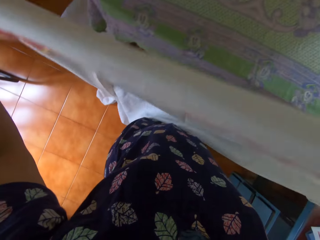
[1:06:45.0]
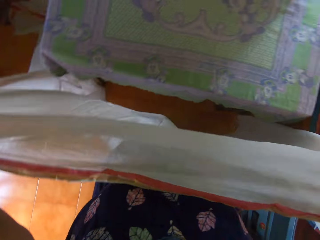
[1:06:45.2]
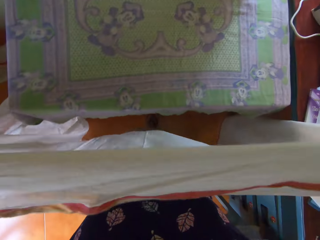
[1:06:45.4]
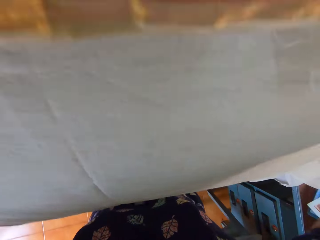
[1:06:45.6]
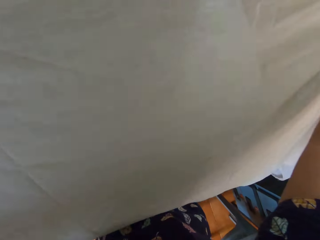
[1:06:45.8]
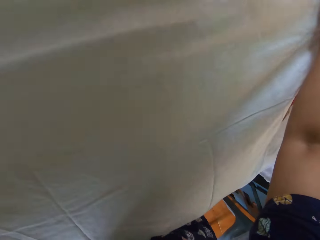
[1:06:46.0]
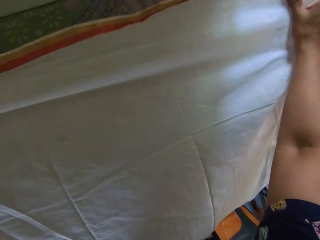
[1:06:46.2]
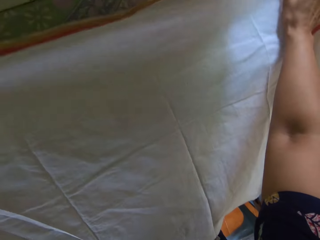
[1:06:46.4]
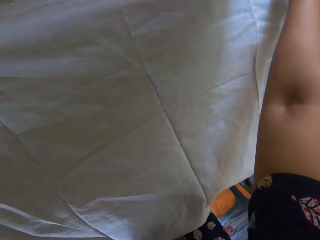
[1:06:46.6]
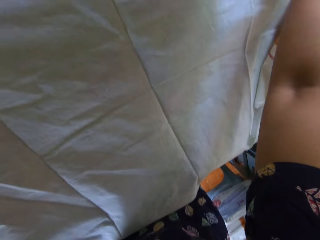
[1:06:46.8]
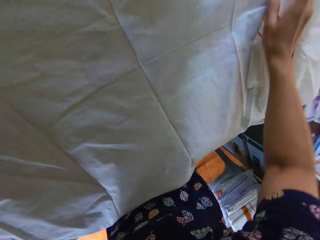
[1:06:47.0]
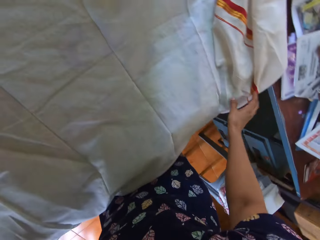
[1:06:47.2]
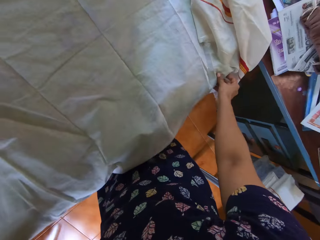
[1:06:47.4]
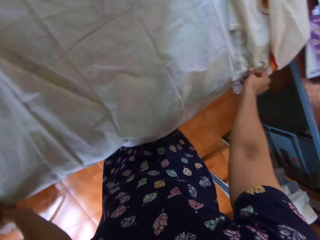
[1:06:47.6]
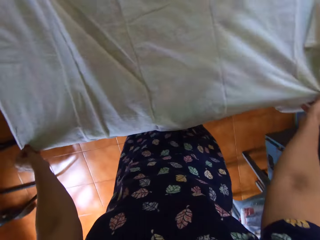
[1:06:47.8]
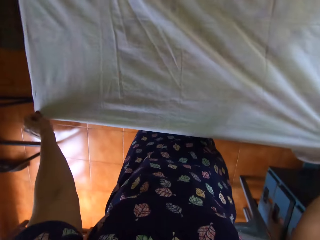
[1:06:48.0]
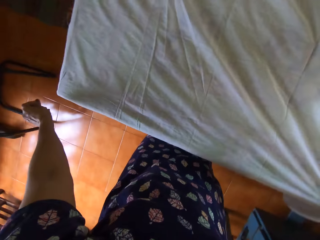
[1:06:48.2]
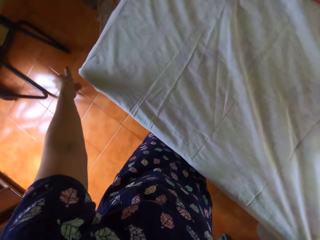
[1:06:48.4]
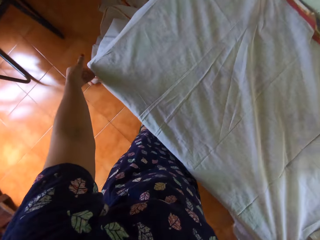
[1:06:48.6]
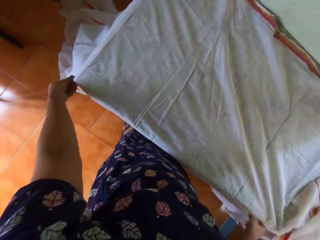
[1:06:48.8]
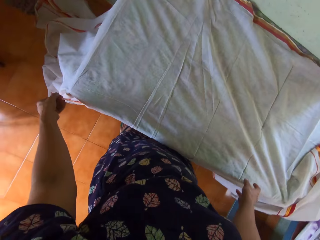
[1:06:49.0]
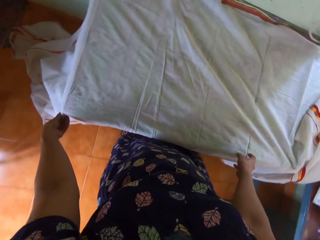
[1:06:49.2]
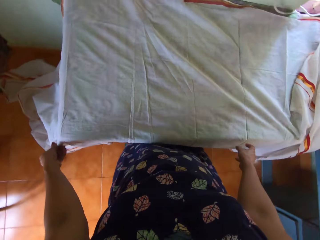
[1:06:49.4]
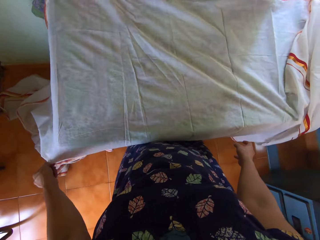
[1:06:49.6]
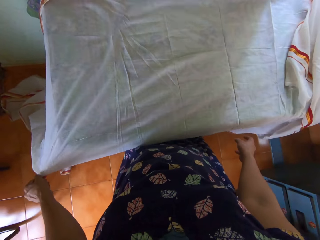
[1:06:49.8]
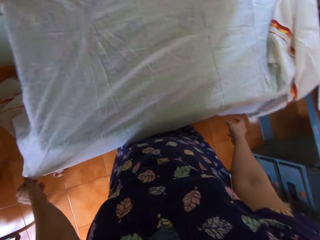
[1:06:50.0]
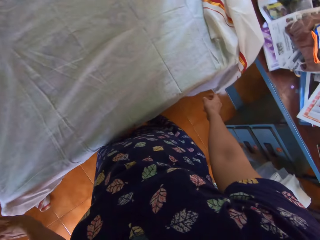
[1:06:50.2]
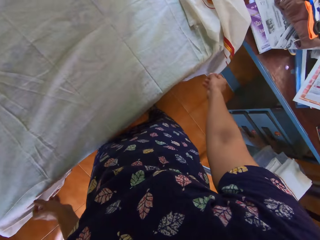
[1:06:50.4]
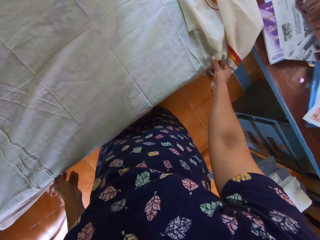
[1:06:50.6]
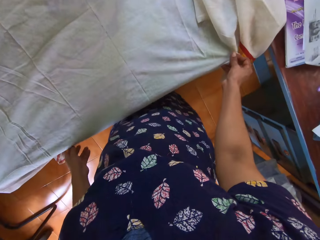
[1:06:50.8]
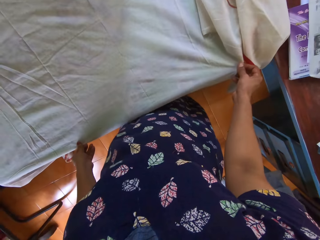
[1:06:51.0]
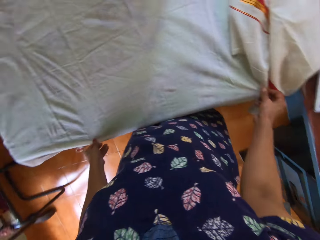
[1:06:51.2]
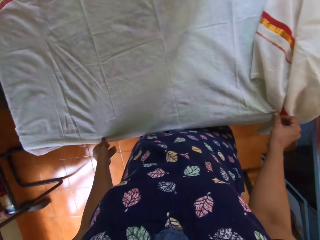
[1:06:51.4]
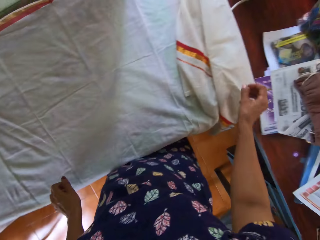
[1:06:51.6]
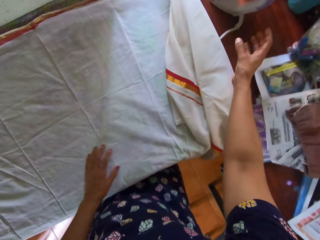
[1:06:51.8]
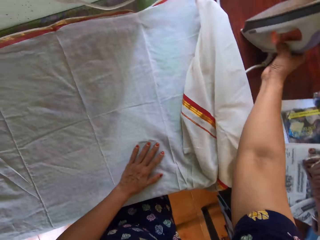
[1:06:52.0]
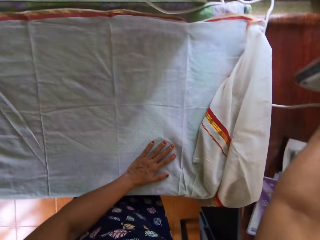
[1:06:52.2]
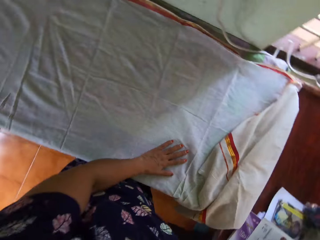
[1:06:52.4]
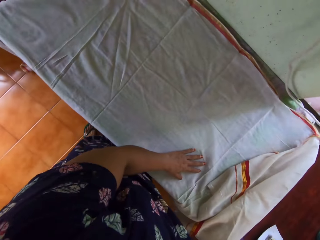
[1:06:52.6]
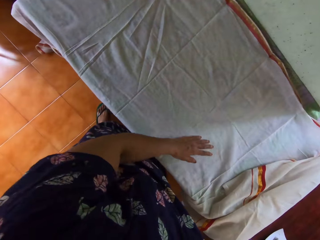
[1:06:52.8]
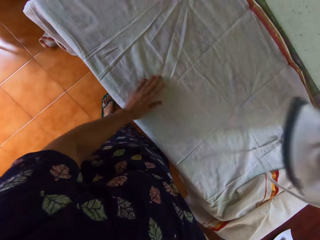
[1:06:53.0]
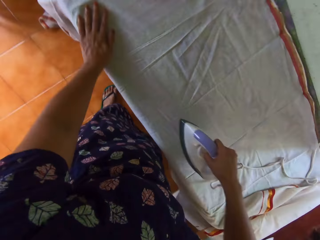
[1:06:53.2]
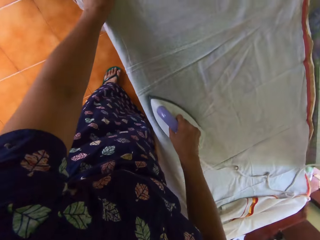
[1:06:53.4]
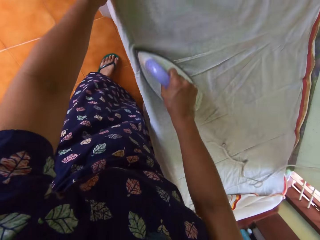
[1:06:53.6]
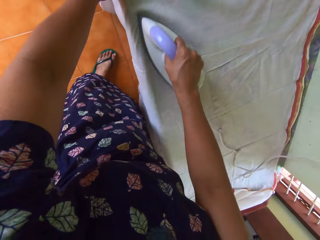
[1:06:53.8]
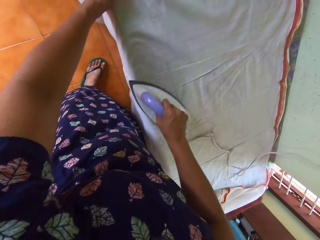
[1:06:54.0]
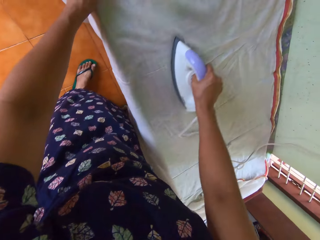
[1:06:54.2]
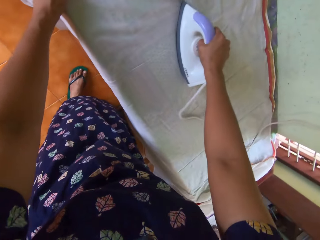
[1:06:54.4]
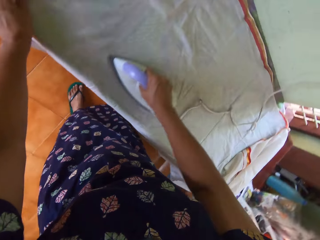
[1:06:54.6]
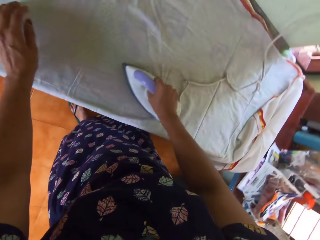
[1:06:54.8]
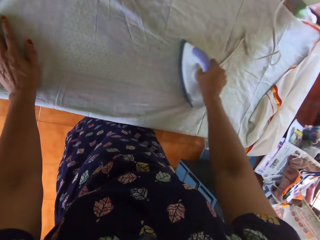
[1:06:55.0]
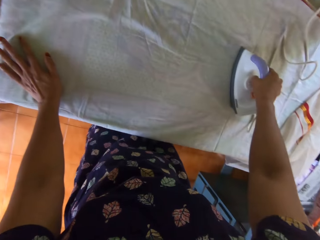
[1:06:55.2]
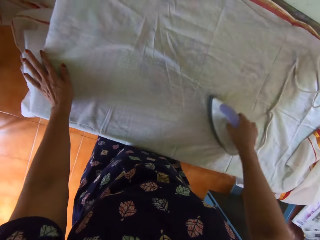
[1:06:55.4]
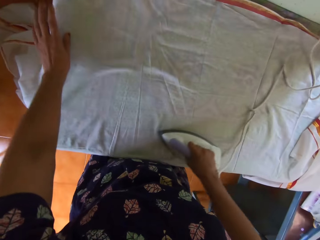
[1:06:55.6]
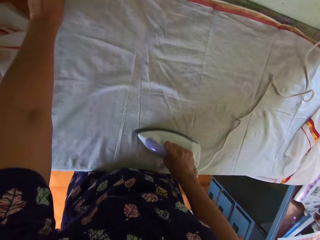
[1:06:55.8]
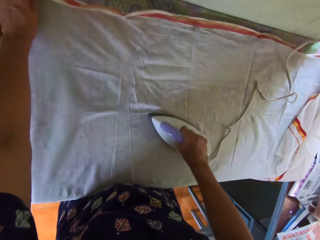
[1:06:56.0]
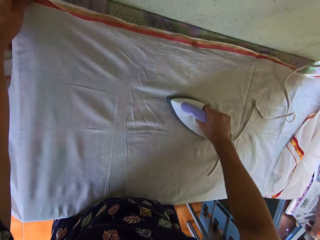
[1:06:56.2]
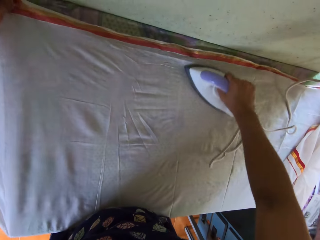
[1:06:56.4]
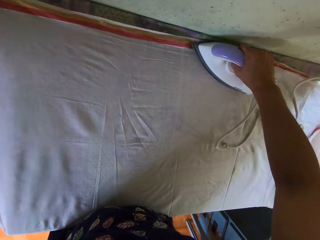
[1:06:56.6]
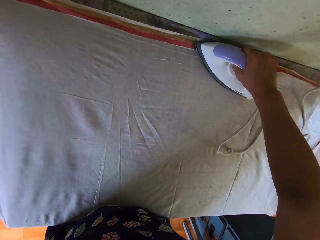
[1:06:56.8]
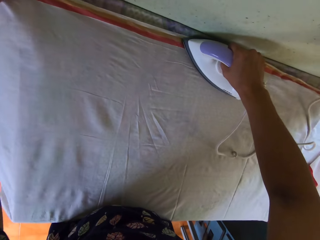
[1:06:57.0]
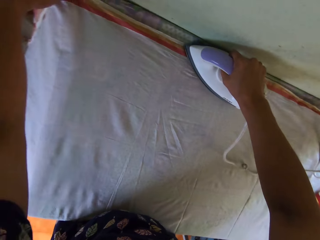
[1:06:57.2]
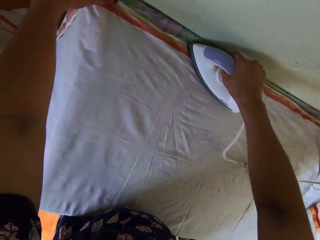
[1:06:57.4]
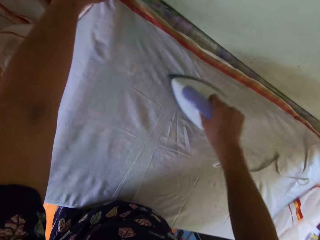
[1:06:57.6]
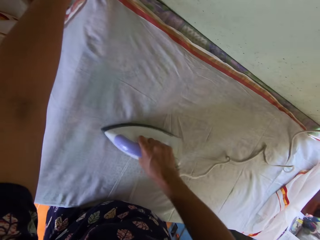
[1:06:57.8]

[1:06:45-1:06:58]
The camera wearer spreads the bedsheet or piece of cloth on the pressing table with both hands. She stretches the piece of cloth. She picks the pressing iron from the desk with her right hand. She holds the piece of cloth. She presses the bedsheet on the pressing table with the iron in her right hand. She holds the piece of cloth and stretches the piece of cloth.

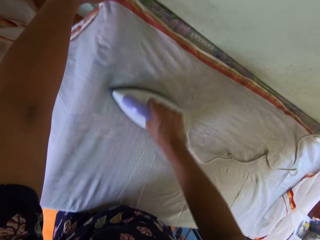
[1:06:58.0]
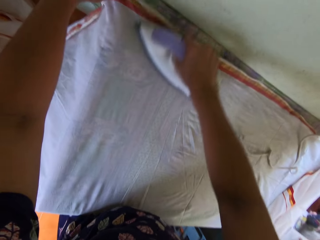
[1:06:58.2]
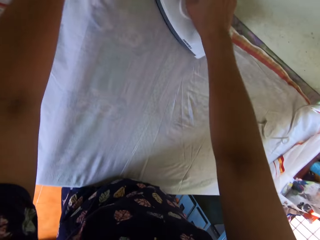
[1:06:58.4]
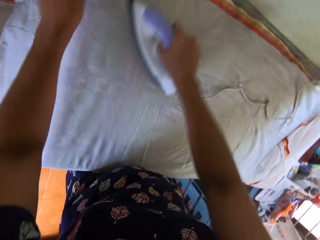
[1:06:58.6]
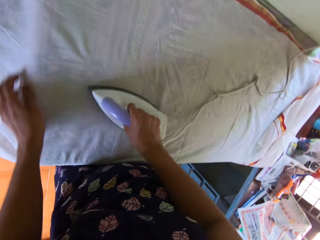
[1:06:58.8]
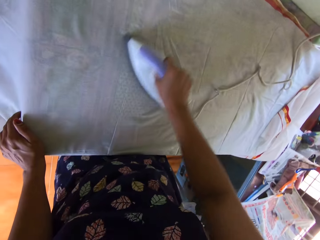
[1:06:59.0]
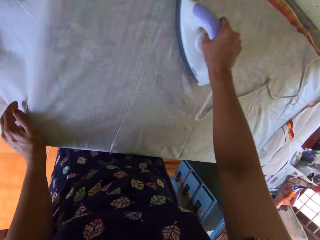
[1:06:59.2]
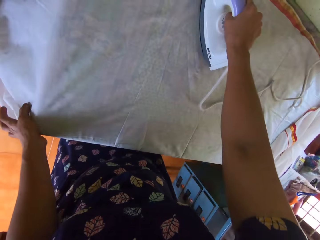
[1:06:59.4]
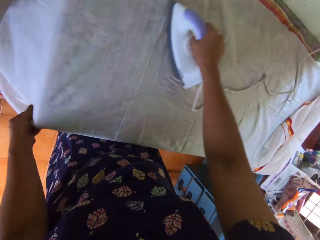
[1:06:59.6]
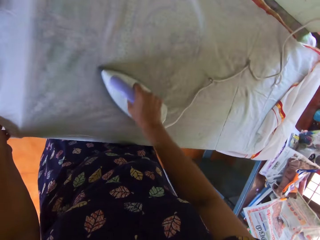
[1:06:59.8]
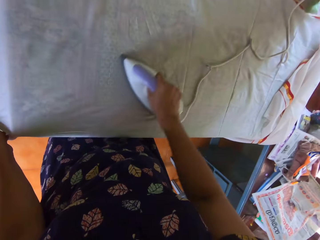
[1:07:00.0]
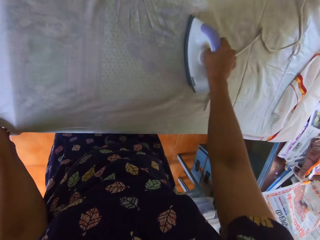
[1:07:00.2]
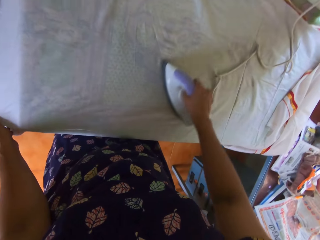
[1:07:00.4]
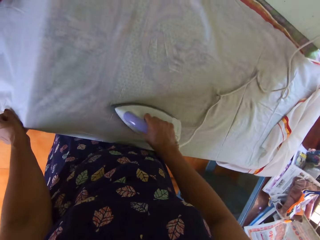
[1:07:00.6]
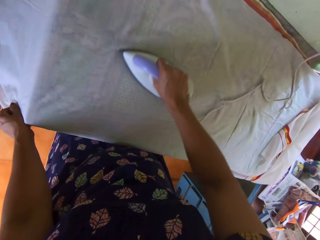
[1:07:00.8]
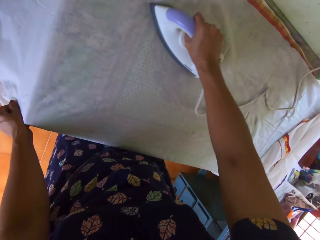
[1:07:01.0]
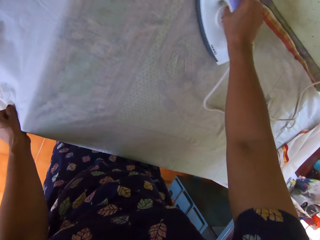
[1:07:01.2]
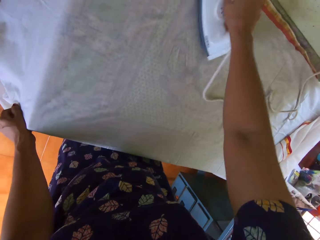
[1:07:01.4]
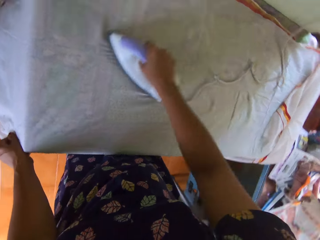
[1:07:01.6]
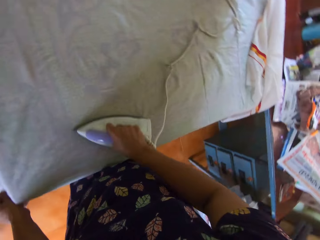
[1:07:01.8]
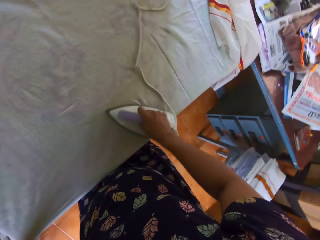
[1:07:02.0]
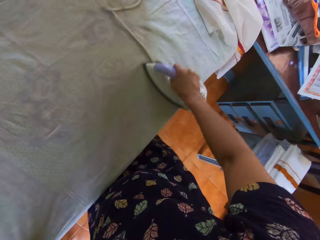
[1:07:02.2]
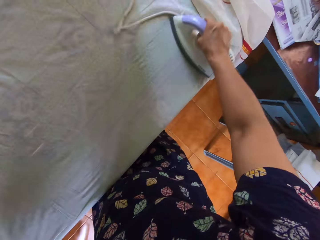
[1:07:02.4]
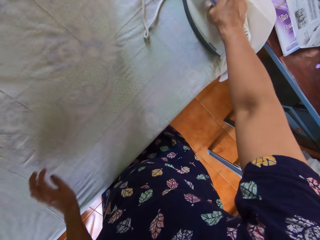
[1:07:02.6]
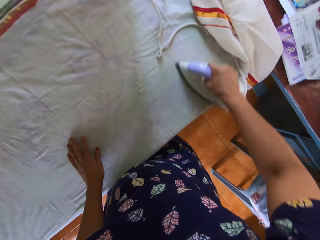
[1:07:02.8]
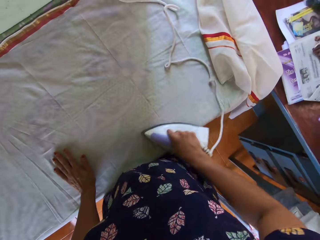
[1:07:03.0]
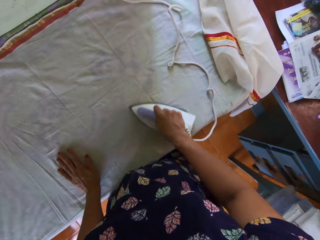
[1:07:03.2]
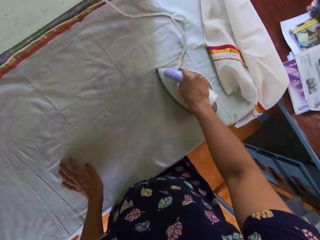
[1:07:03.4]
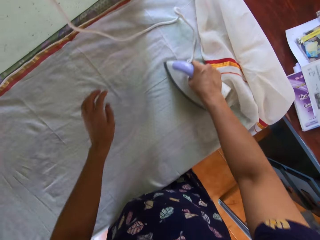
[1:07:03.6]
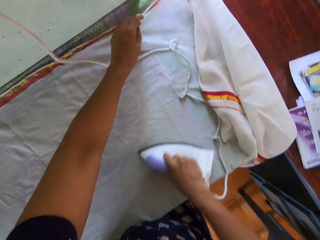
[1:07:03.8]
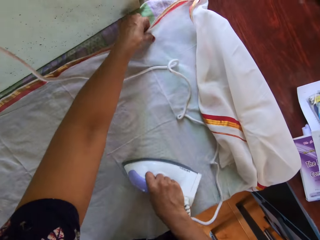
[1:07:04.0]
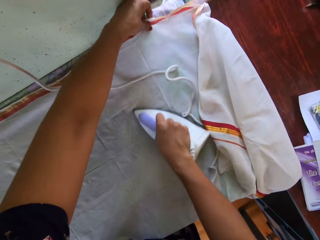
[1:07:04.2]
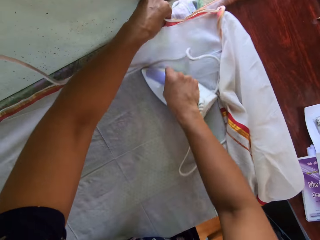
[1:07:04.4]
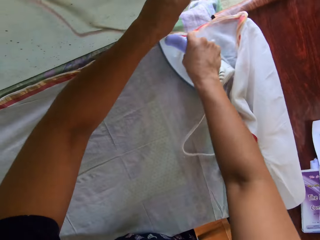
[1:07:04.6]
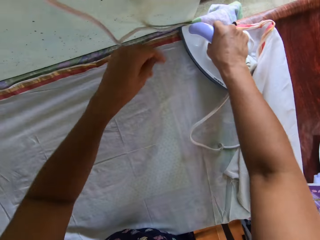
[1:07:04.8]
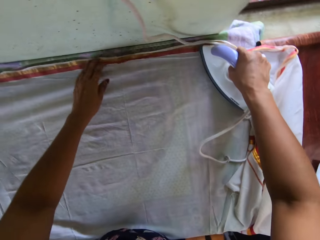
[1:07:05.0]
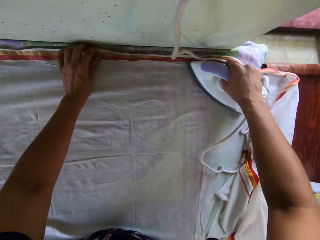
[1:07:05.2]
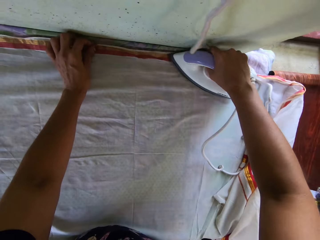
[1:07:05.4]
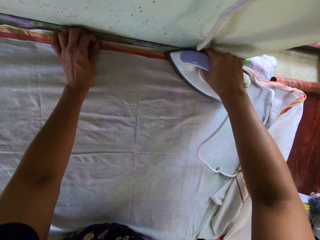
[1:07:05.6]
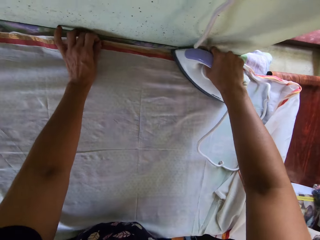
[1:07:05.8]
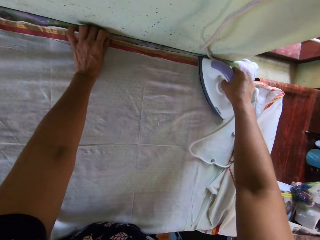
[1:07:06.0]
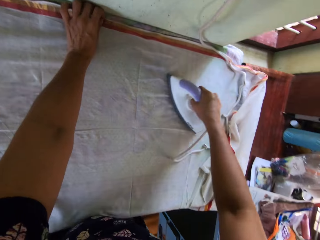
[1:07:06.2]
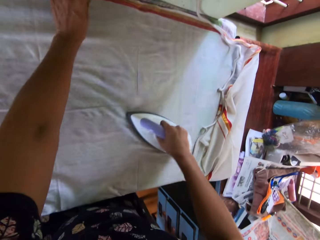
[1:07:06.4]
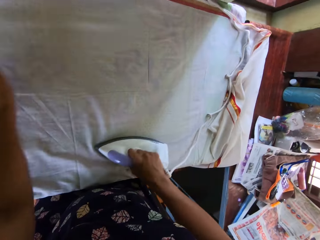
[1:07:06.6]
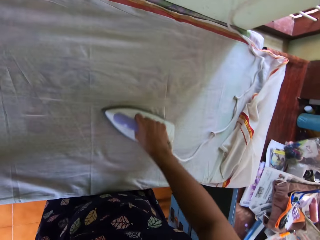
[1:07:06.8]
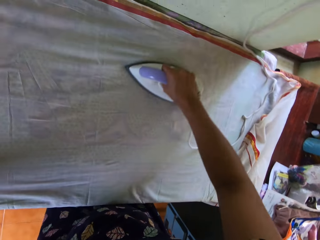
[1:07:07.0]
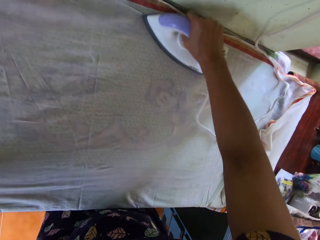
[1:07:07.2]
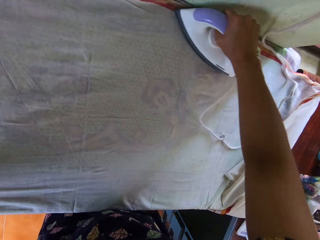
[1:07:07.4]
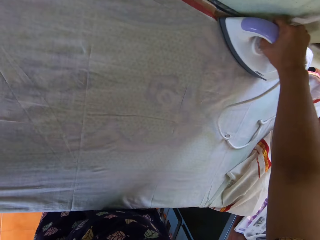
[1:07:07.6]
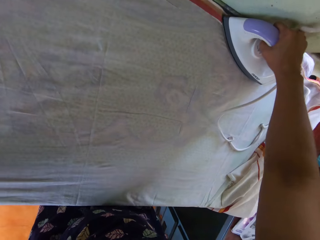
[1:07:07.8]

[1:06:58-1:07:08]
The camera wearer holds the piece of cloth. They hold the piece of cloth again. They stretch the piece of cloth. They hold the piece of cloth.
